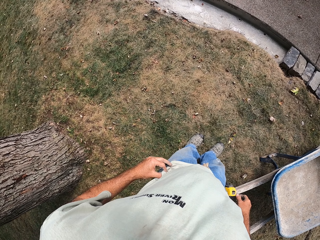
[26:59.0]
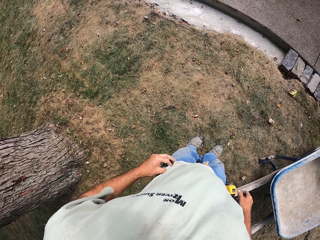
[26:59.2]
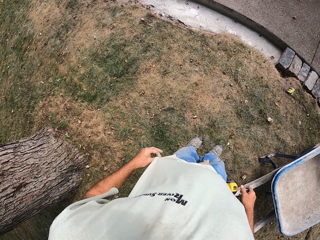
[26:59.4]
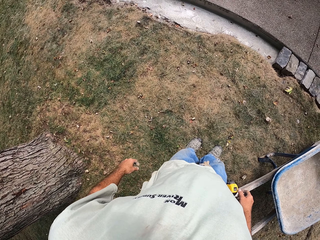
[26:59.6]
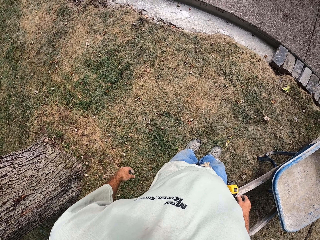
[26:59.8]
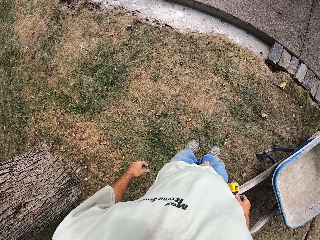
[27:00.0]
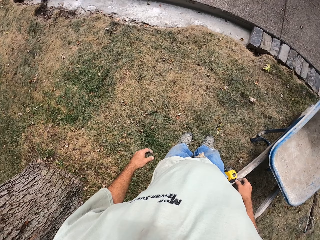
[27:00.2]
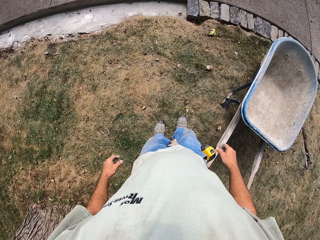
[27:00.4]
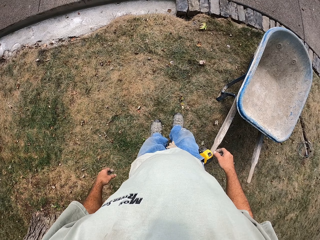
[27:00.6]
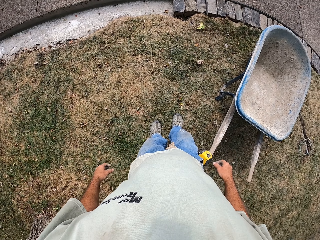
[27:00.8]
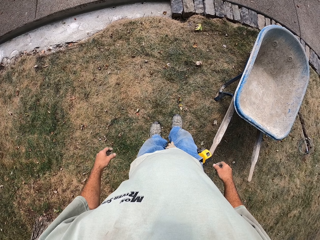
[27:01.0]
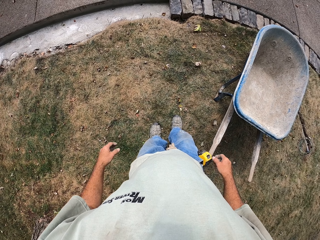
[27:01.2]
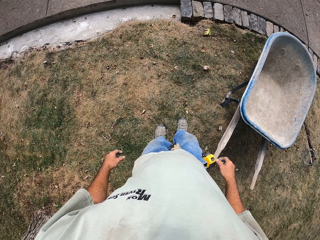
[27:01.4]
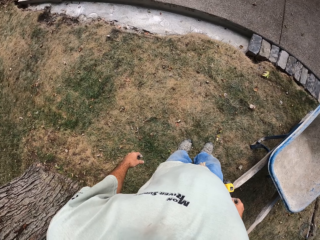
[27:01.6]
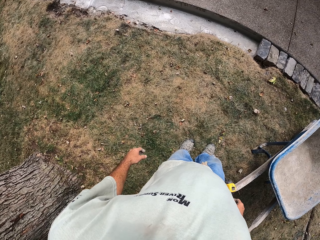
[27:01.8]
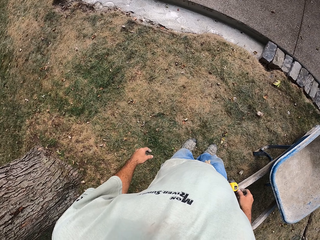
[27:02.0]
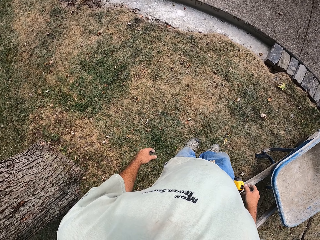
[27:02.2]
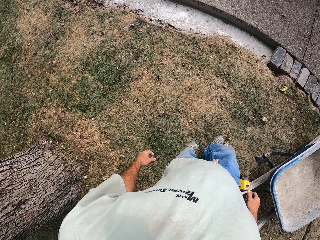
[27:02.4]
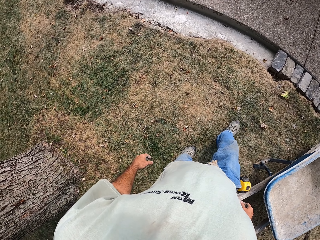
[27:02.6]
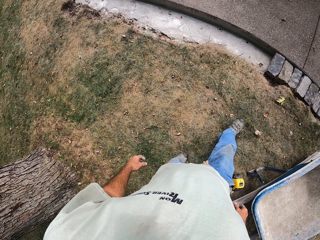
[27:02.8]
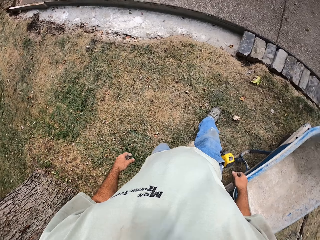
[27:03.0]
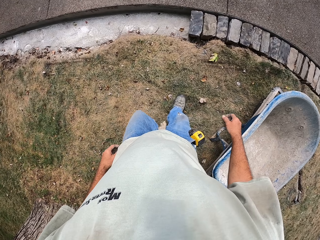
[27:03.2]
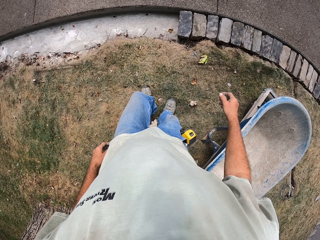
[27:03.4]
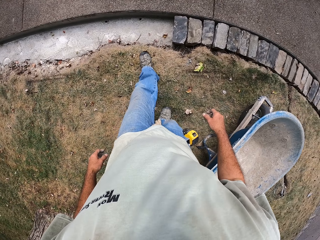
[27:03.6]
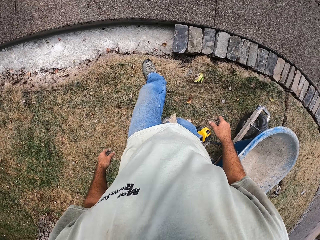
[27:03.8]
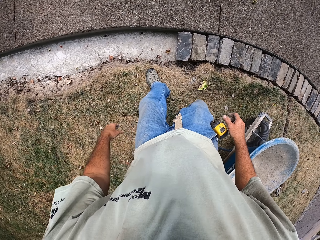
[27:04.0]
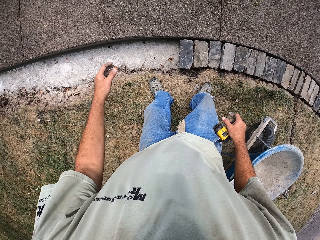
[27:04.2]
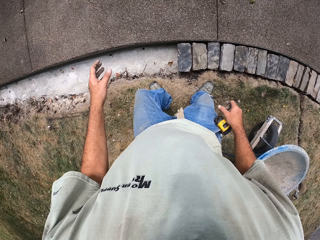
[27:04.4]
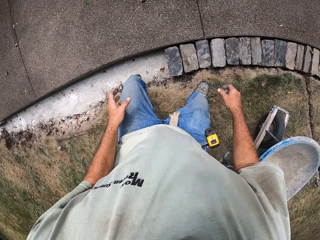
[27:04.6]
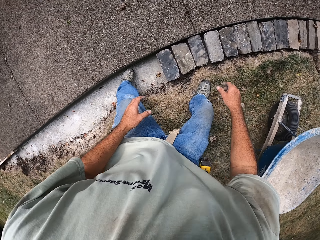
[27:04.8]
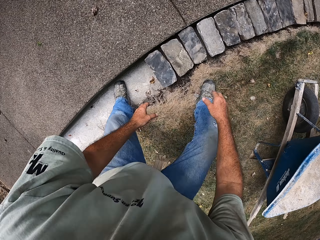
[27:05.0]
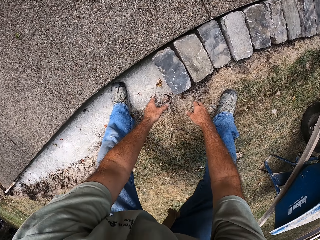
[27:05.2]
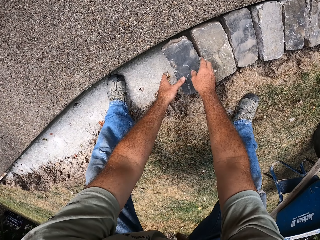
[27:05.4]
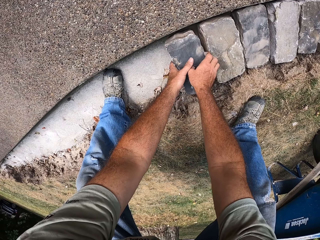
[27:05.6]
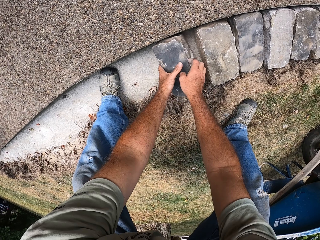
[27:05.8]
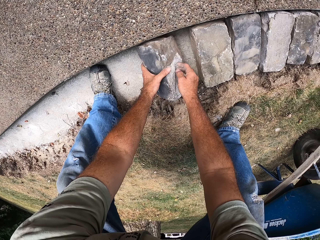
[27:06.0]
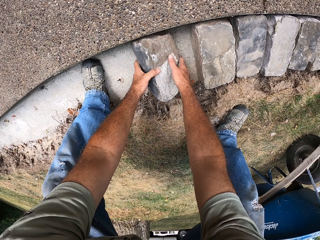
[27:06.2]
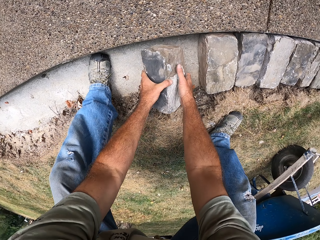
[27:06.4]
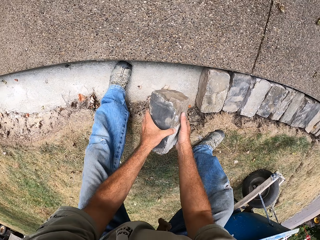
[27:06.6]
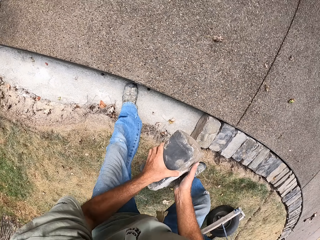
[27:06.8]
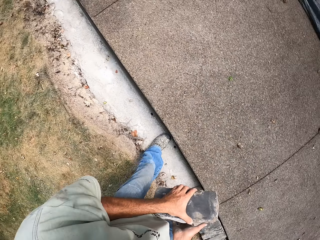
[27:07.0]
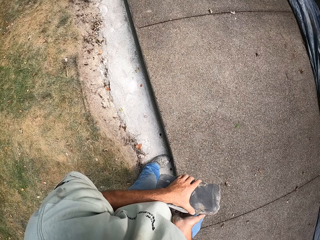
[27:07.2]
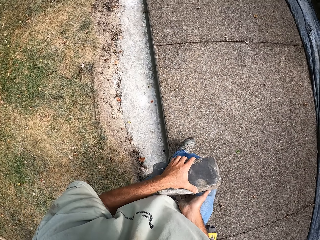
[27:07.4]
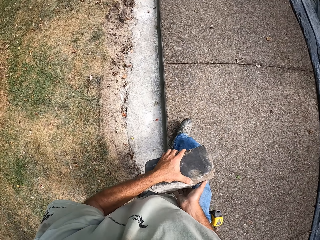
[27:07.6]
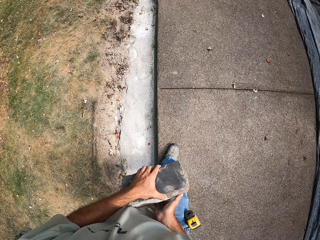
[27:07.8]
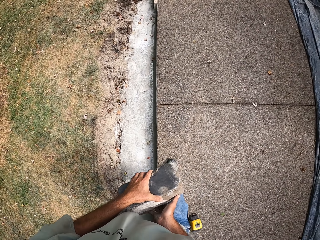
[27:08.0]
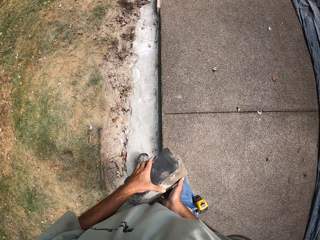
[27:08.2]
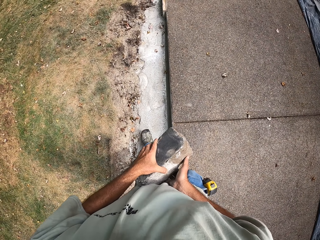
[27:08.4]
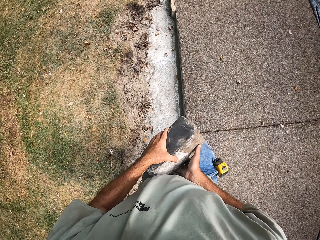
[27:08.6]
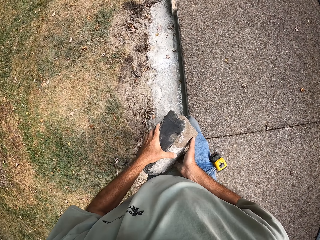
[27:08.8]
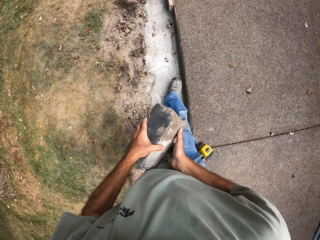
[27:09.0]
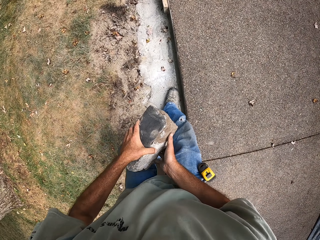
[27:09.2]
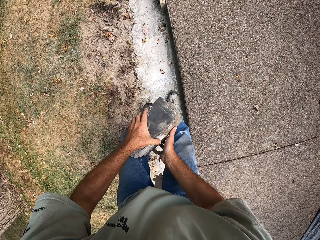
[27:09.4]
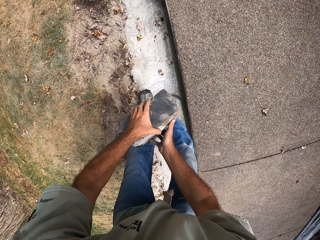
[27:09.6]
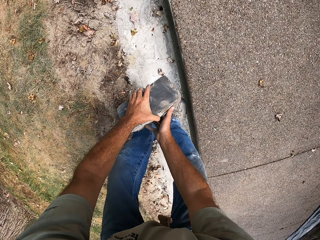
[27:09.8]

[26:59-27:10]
The camera wearer picks the brick. They walk around the construction site.

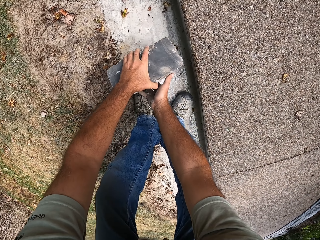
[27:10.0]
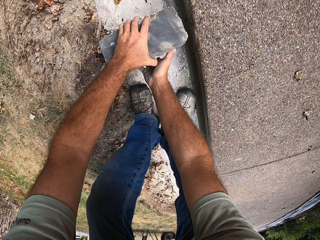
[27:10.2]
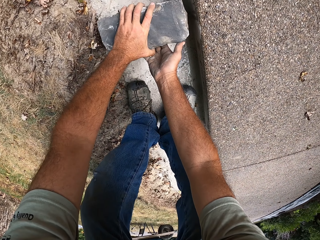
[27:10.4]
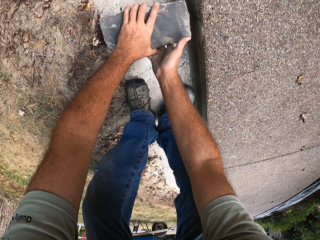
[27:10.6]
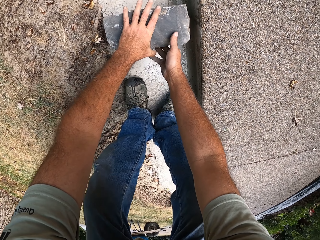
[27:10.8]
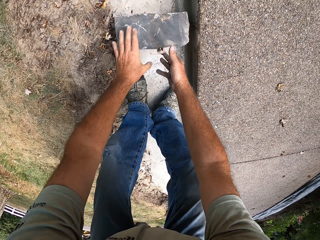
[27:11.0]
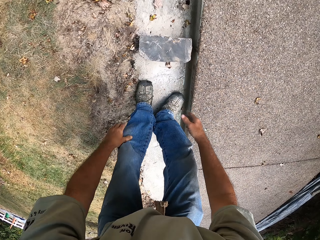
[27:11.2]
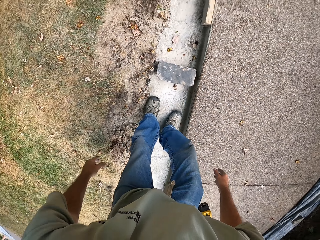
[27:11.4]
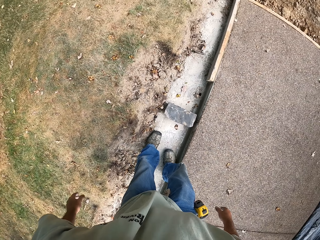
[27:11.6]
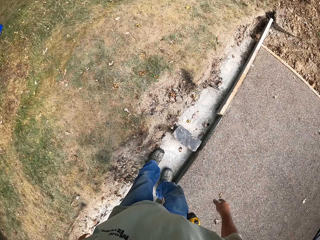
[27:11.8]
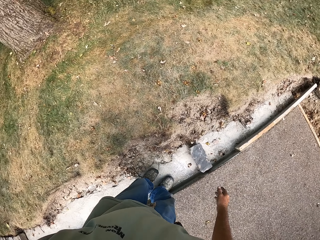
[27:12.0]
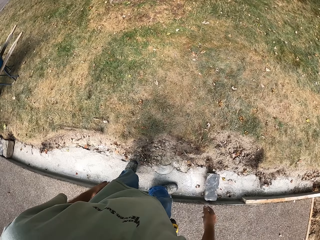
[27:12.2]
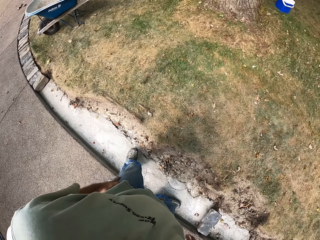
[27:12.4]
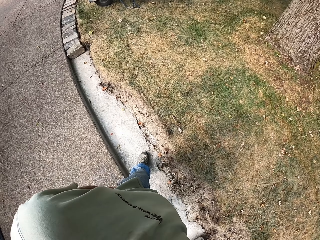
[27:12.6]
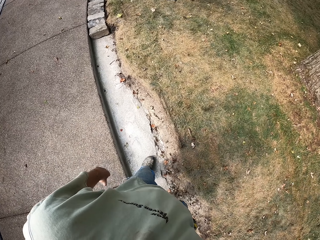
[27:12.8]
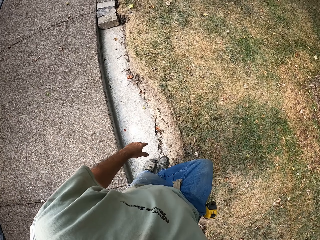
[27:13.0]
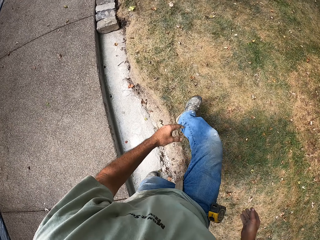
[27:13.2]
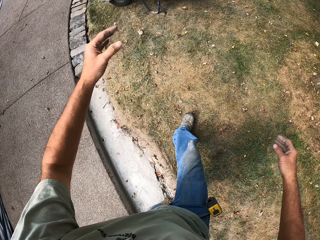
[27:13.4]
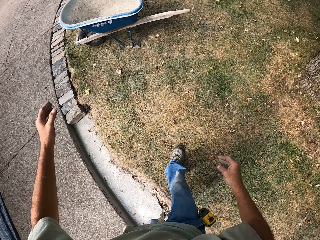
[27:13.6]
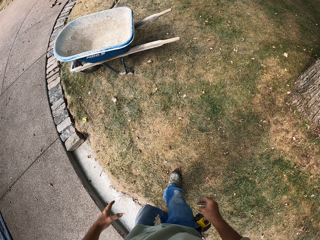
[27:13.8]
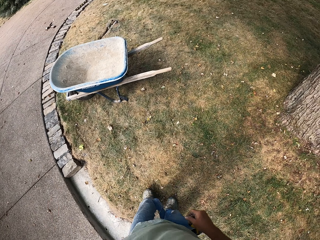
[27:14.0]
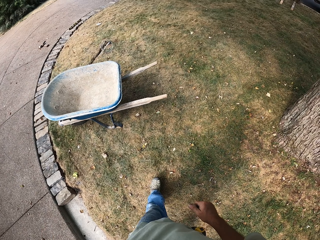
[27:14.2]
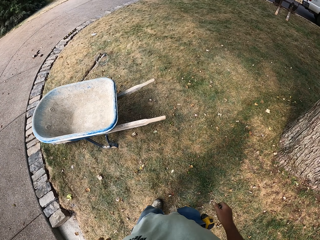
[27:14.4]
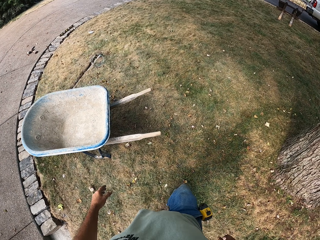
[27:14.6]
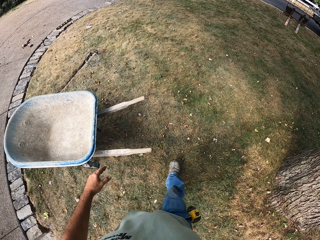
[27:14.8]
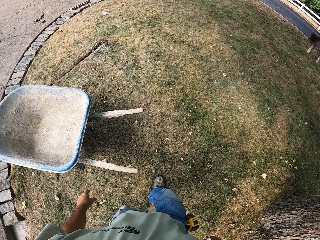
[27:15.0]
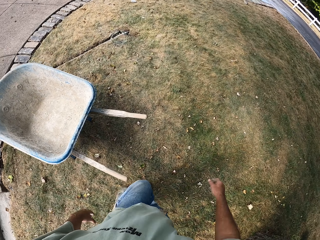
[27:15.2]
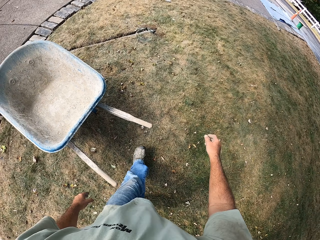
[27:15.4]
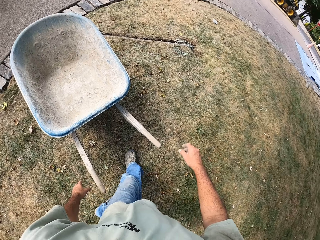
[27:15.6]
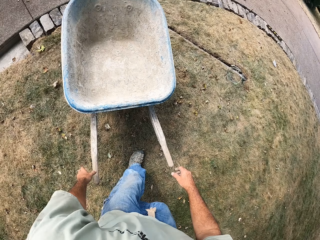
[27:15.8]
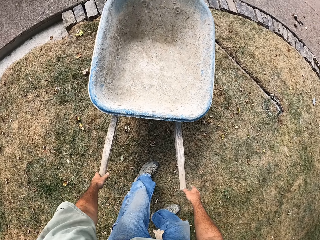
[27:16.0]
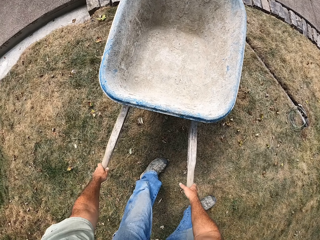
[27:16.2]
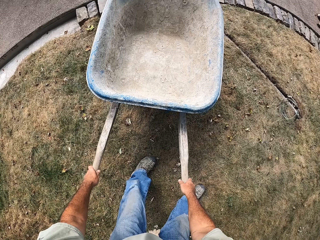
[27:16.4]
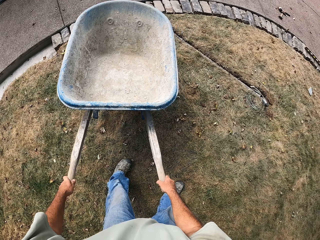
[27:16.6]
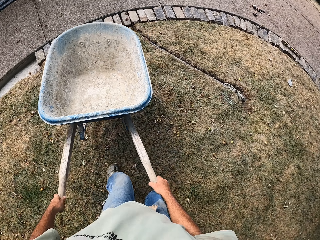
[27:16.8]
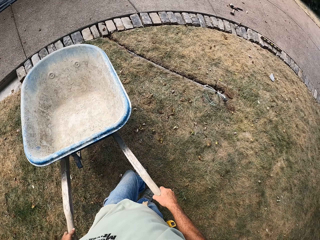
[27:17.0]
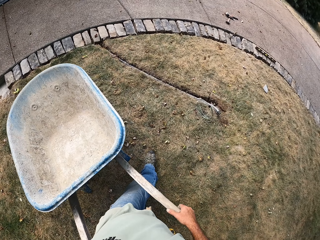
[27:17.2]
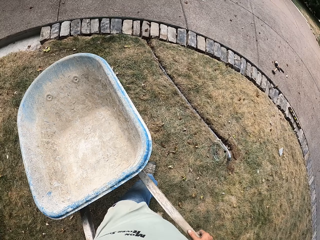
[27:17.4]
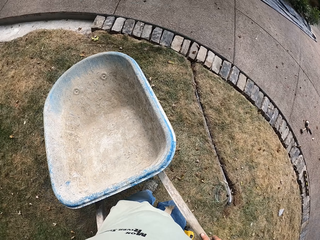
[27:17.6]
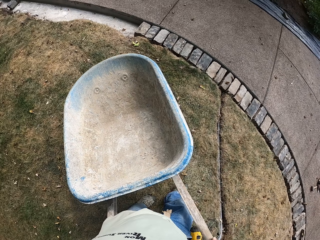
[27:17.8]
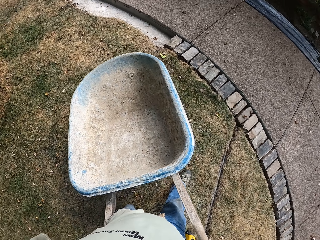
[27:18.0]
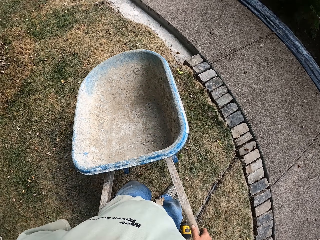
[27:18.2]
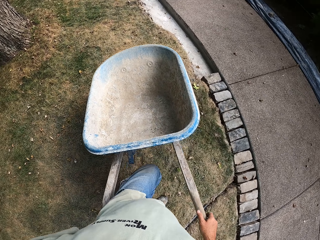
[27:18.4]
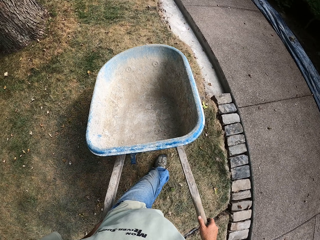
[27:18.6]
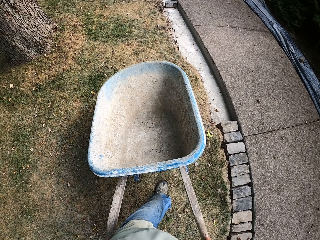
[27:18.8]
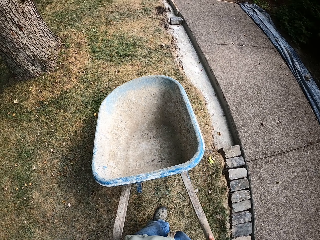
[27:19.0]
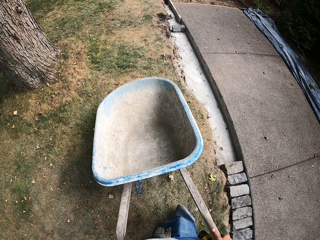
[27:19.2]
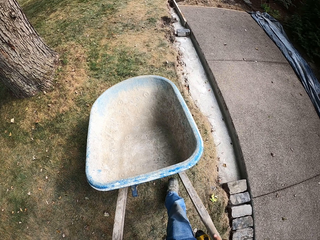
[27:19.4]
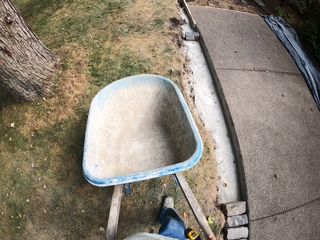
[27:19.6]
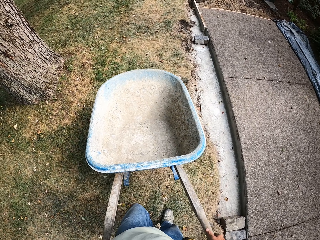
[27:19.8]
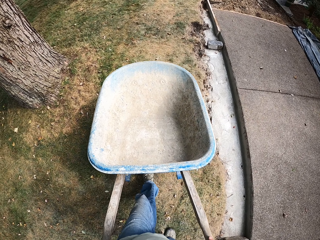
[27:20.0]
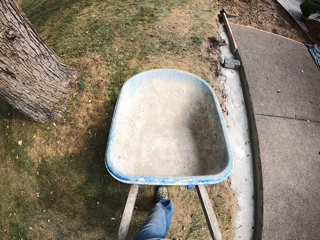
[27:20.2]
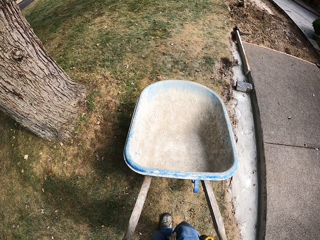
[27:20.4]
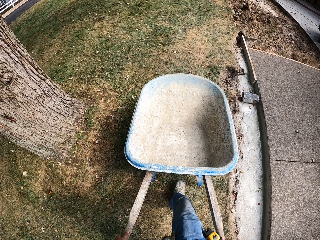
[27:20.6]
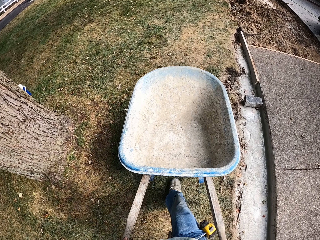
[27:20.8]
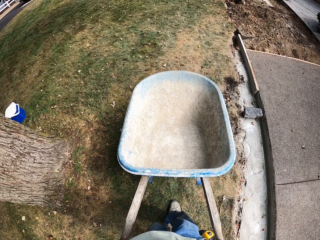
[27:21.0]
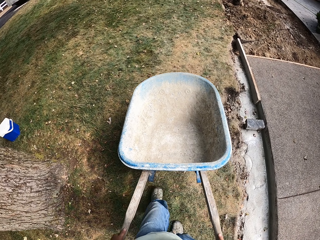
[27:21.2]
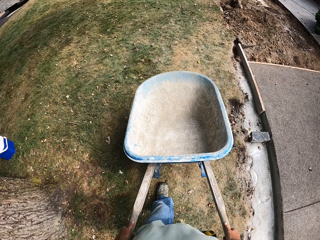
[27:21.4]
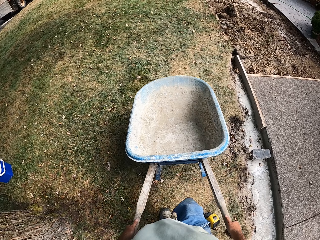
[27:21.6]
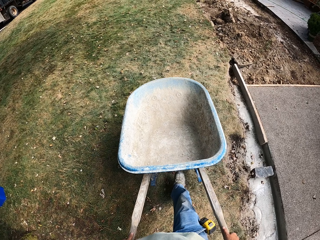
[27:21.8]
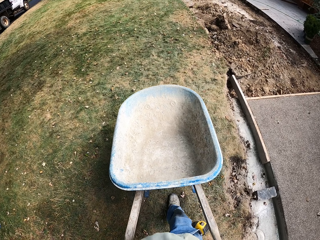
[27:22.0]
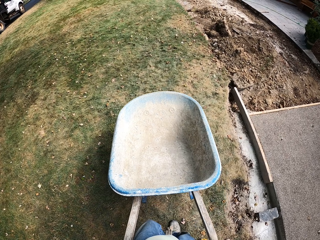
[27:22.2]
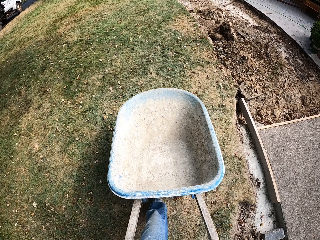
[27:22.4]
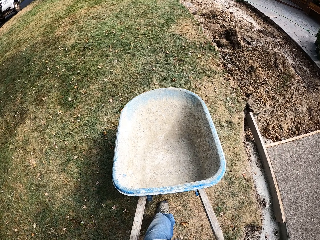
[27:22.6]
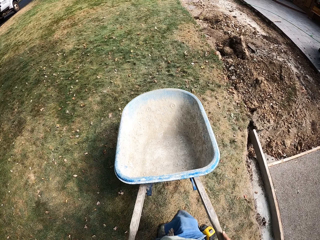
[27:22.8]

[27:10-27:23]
The camera wearer puts the brick on the basement foundation. They walk around the construction site. They pick the wheelbarrow and push the wheelbarrow.
